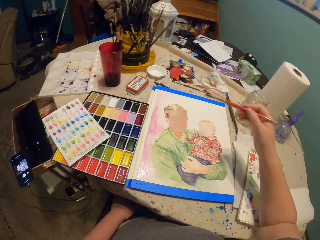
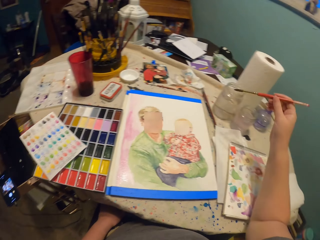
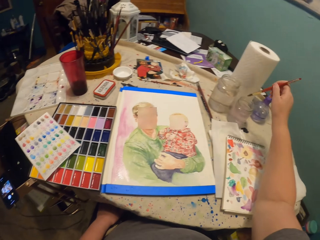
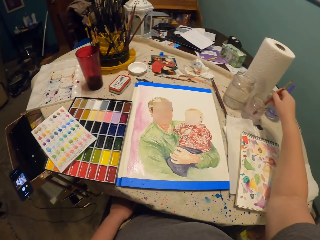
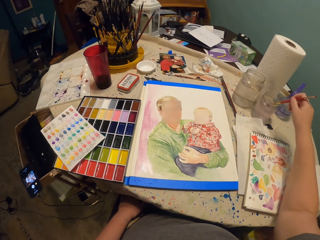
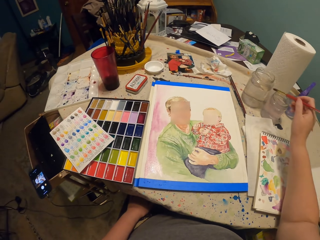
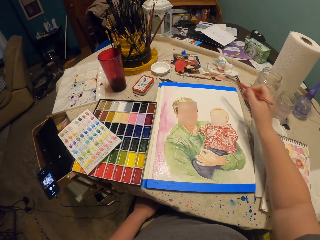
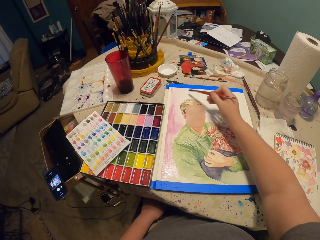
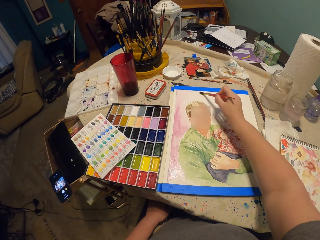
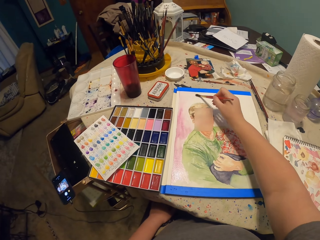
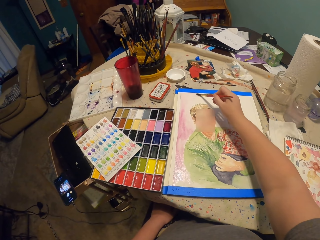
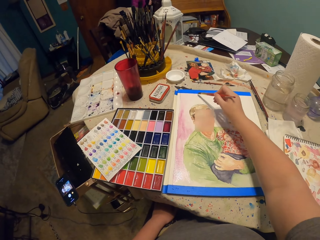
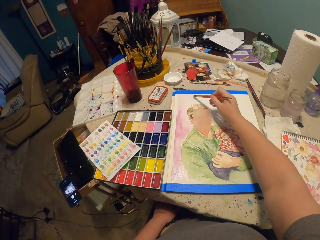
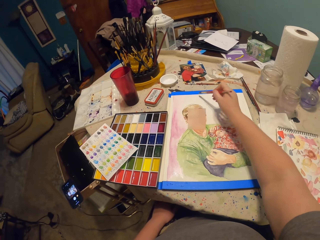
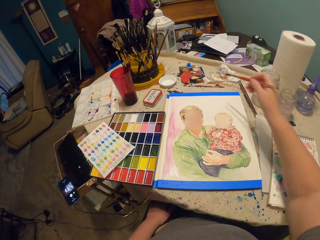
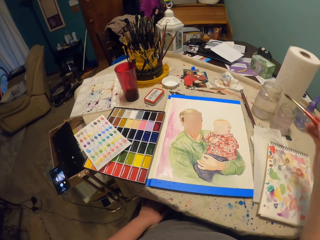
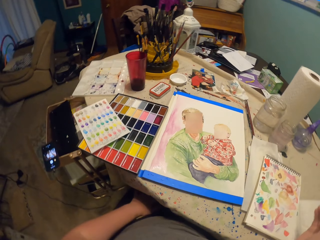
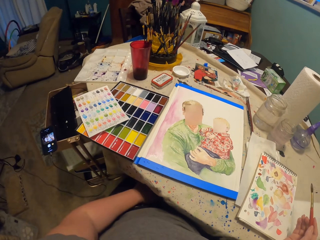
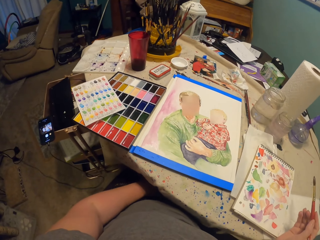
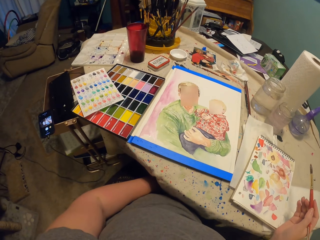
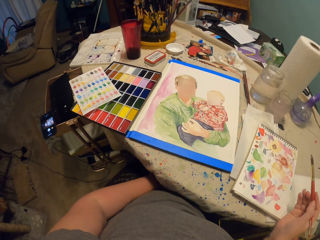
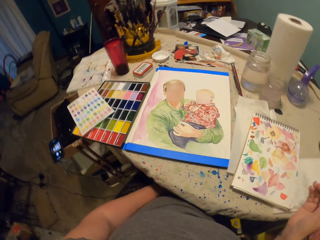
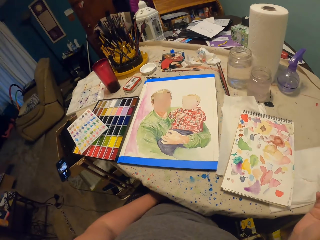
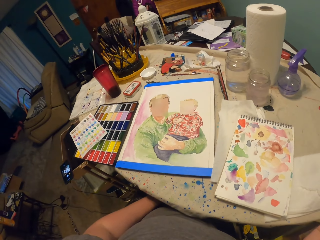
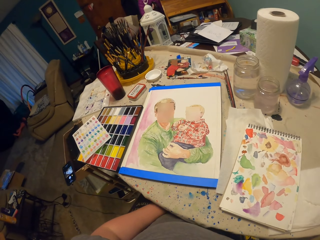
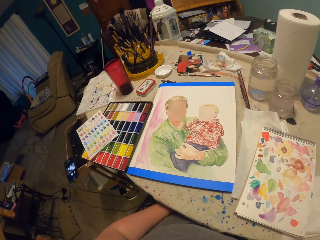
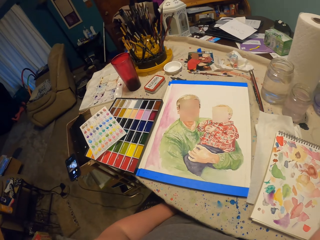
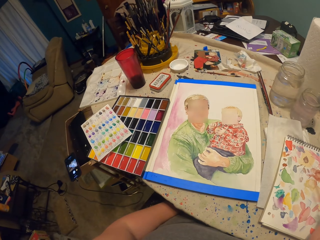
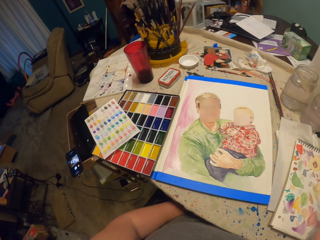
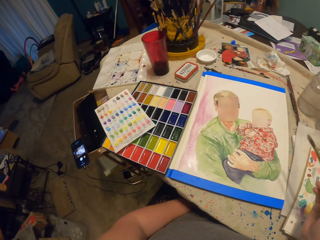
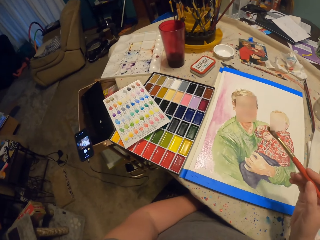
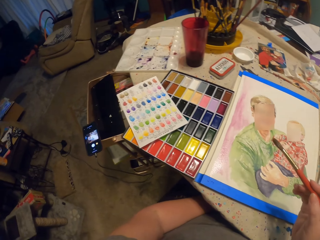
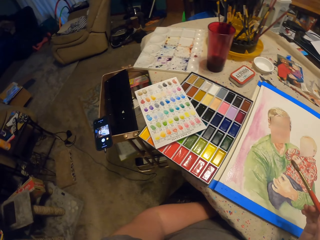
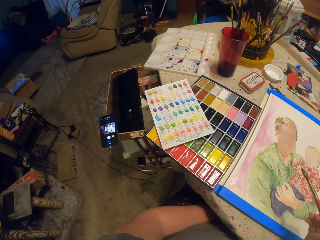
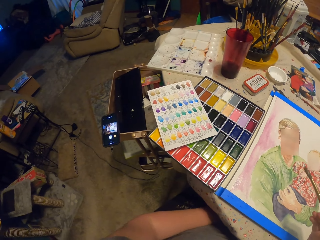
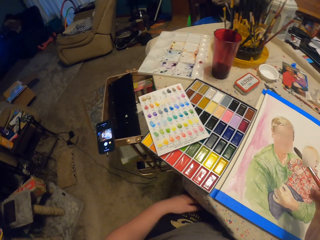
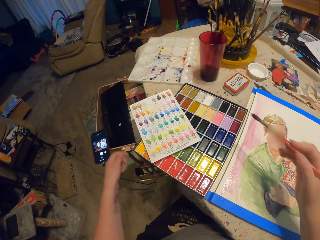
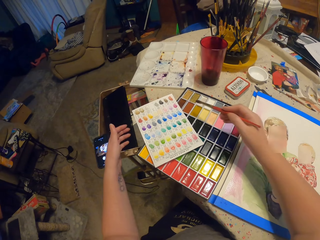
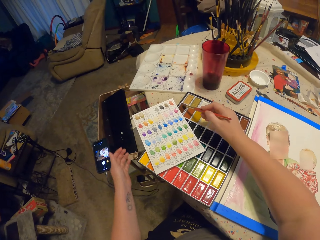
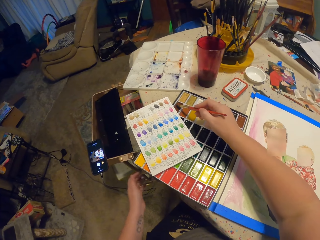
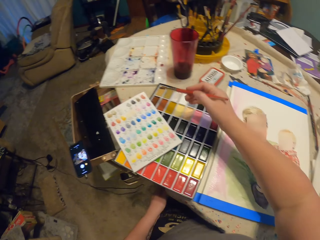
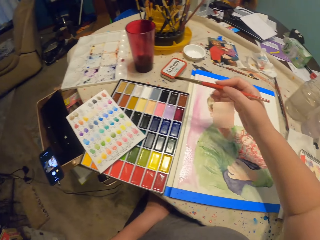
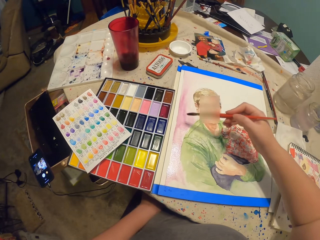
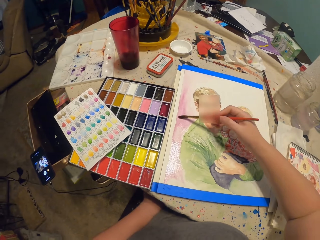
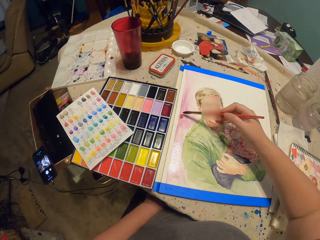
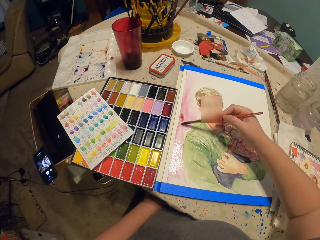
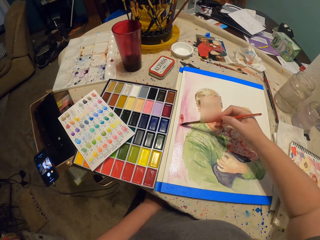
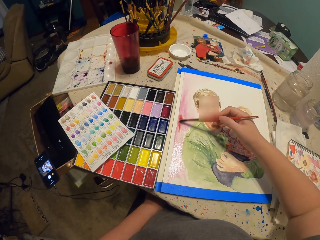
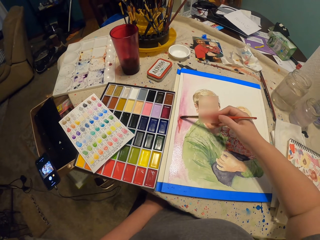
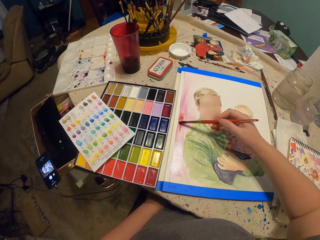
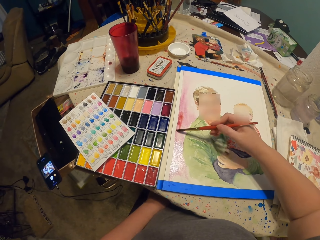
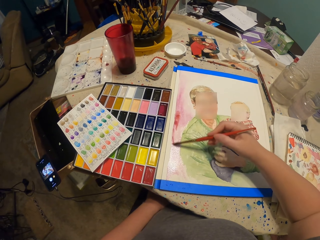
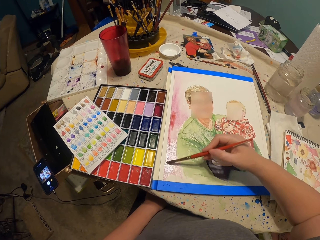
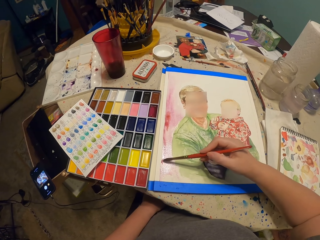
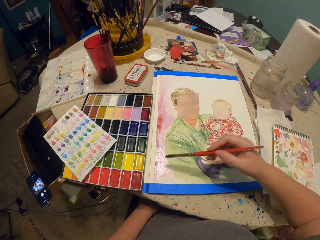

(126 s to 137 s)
The camera wearer dips the paint brush in the water container. They paint on the paper on the table with the brush. They move the right hand. They look at the drawing. They look at the paint tray. They take paint in the palette with the paint brush. They paint on the paper on the table with the brush.

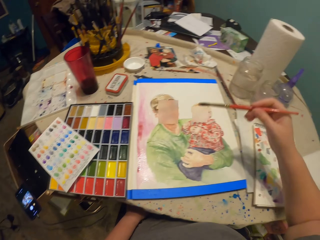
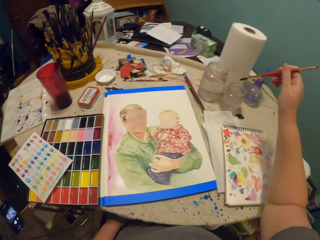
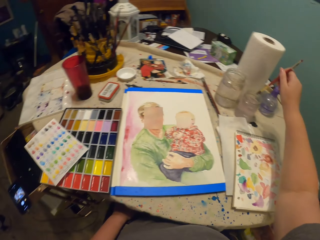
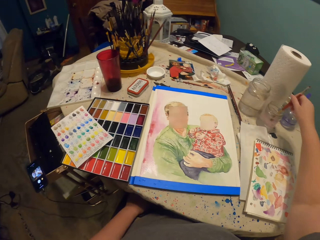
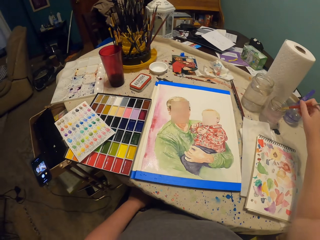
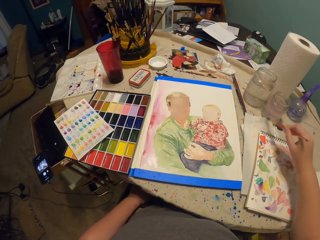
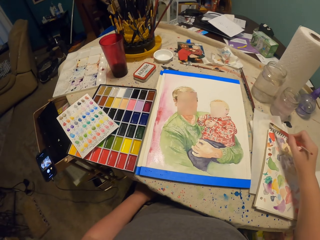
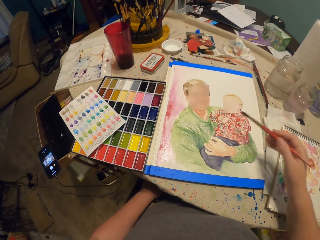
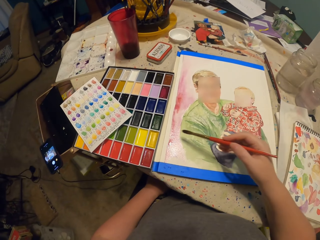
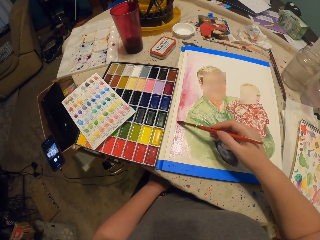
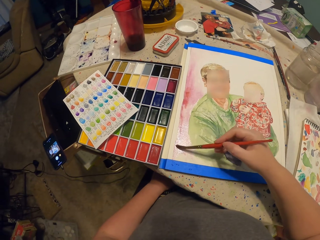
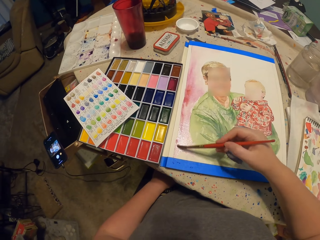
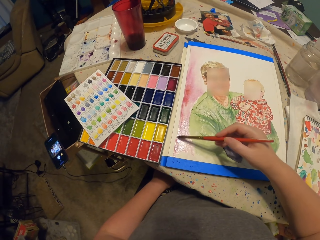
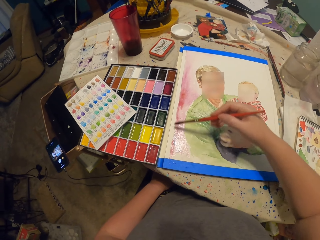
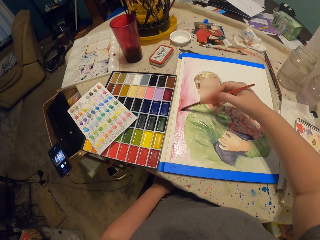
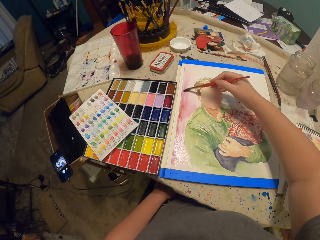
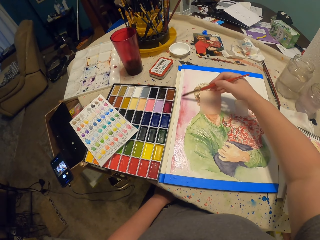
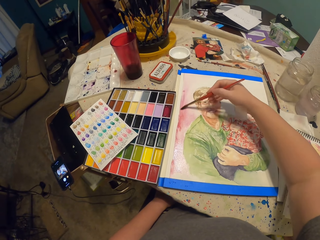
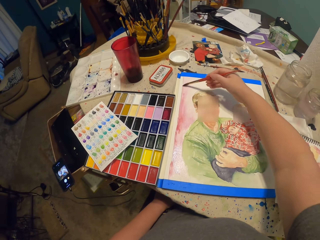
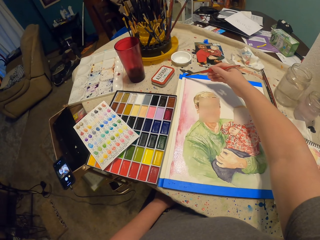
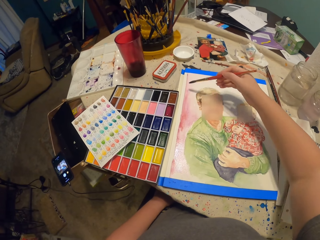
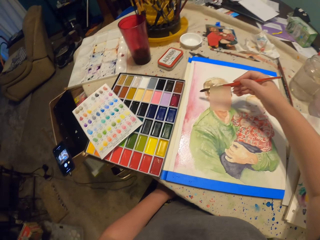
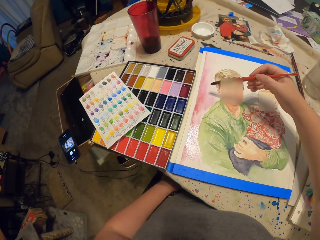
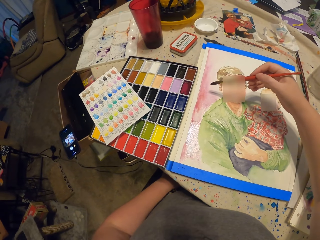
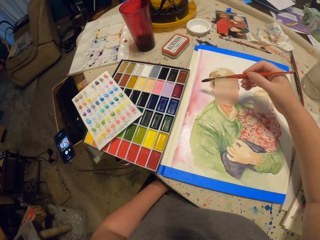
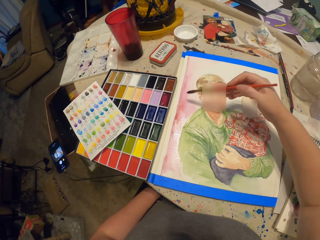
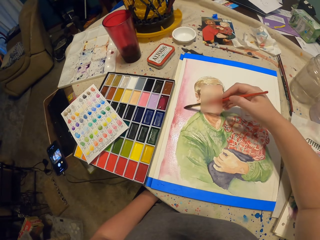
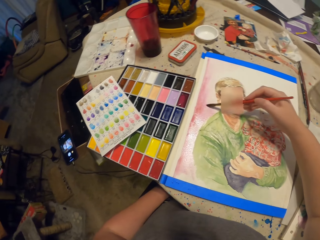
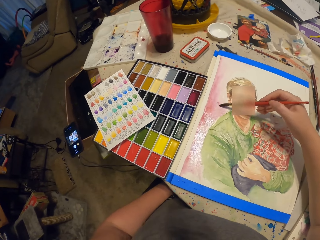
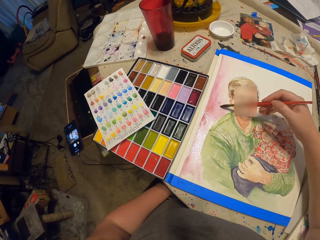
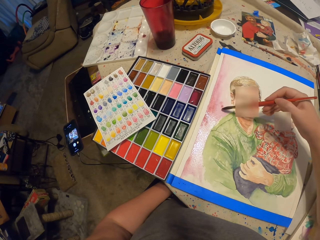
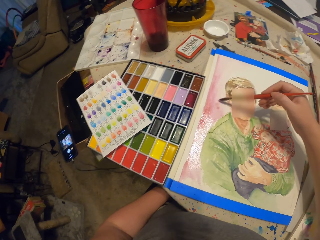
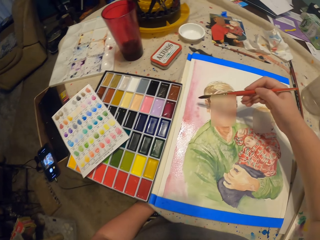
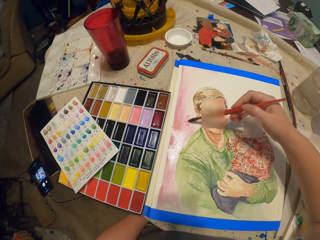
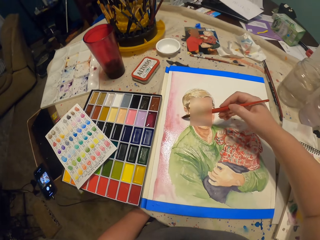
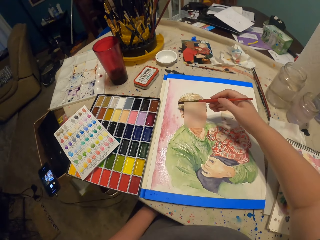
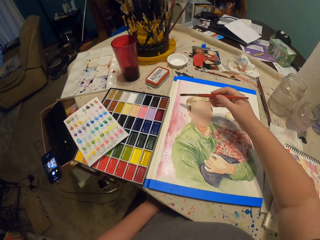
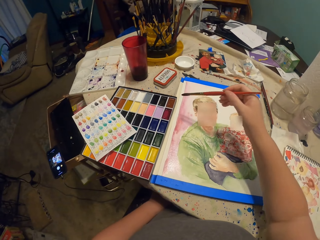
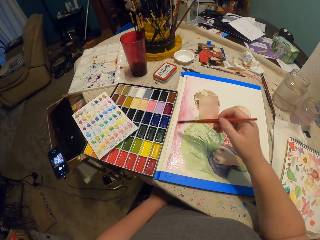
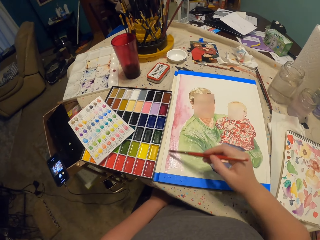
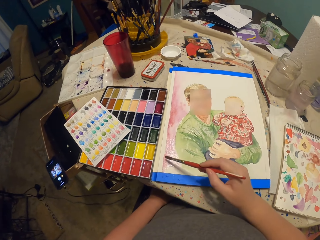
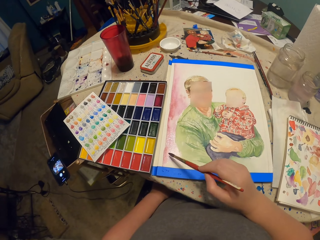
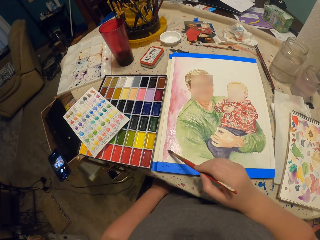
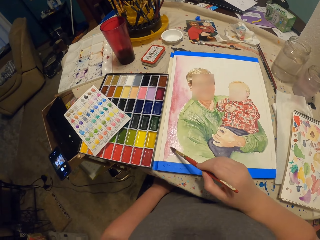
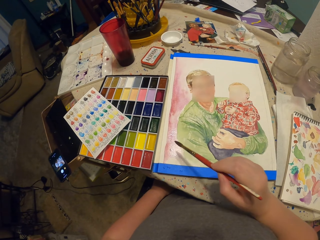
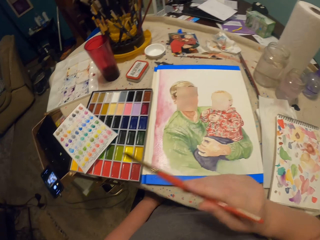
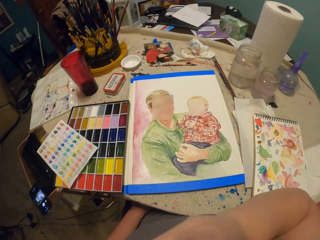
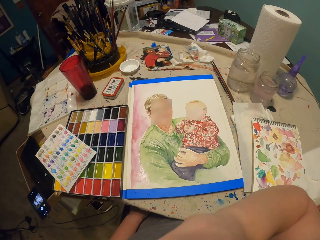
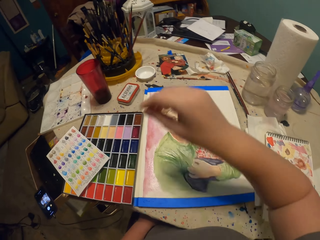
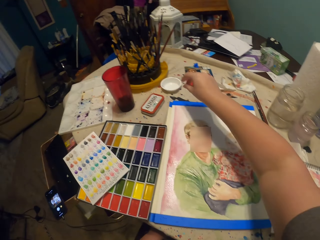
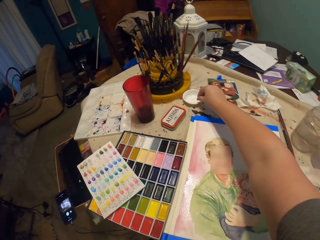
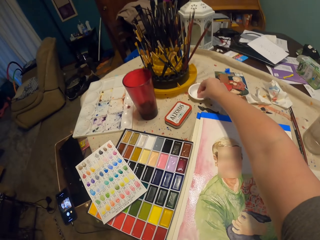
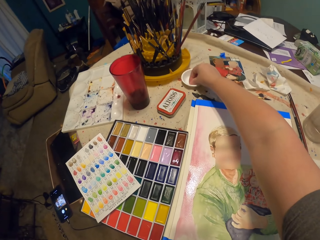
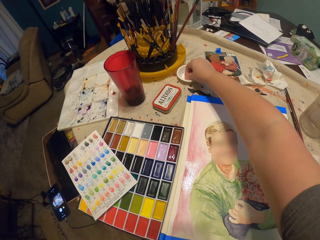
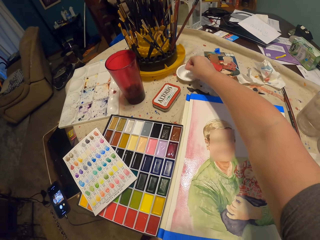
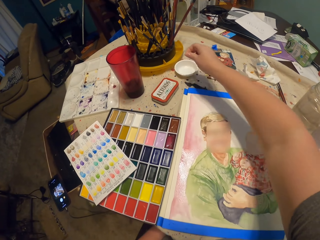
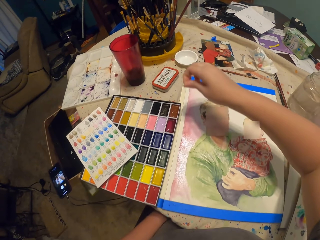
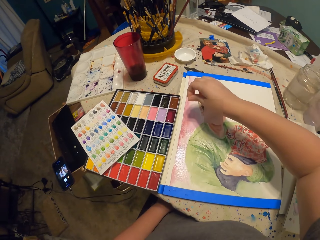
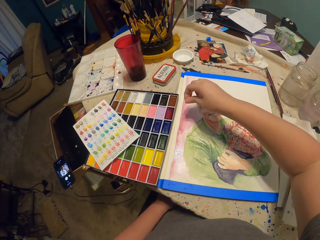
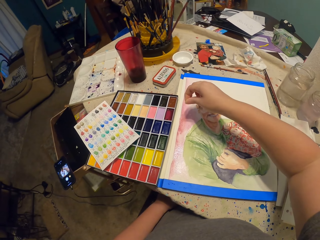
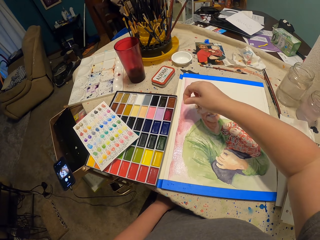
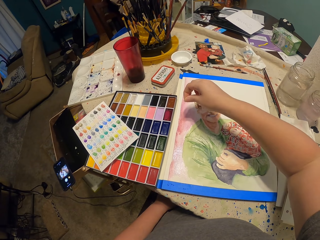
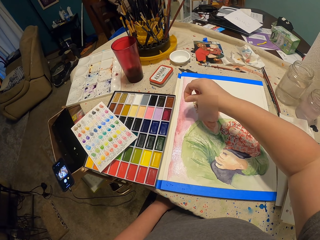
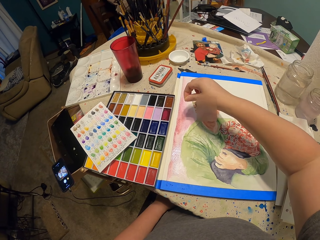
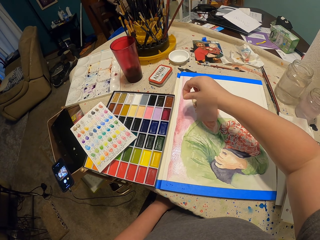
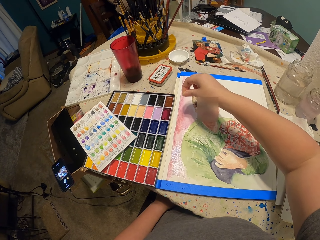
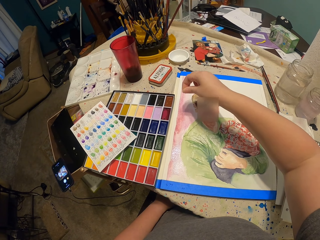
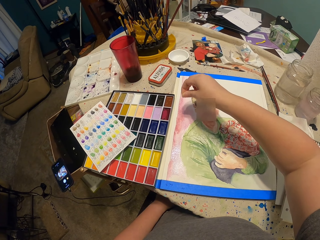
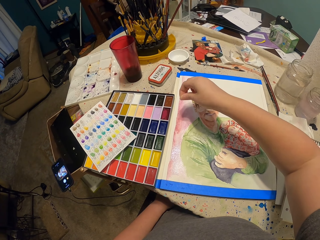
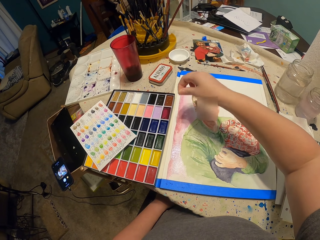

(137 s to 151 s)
The camera wearer dips the paint brush in the water container. They tap the brush on a paper. They paint on the paper on the table with the brush. They put the brush on the mouth. They pinch powder in the container. They sprinkle the powder on the picture.
